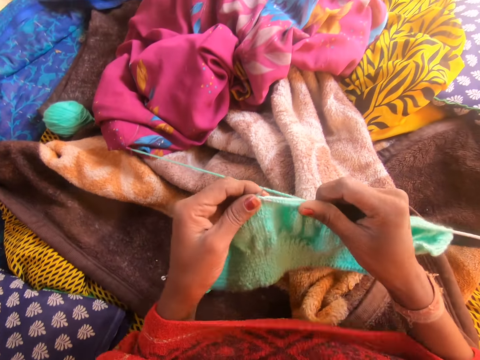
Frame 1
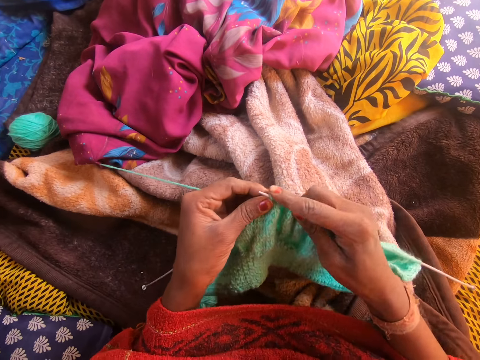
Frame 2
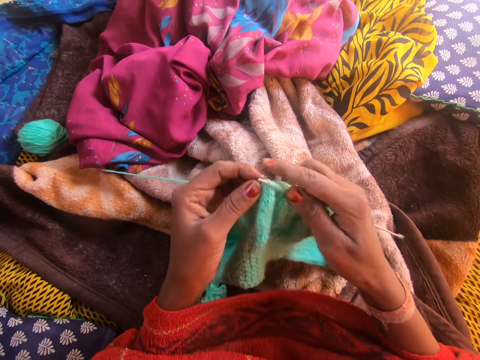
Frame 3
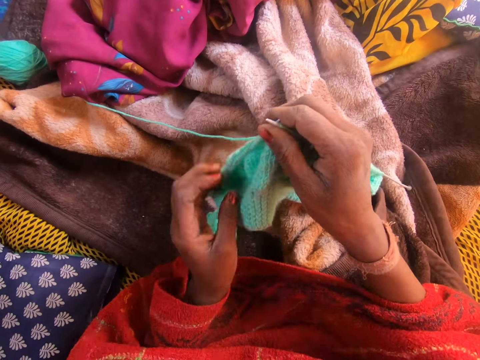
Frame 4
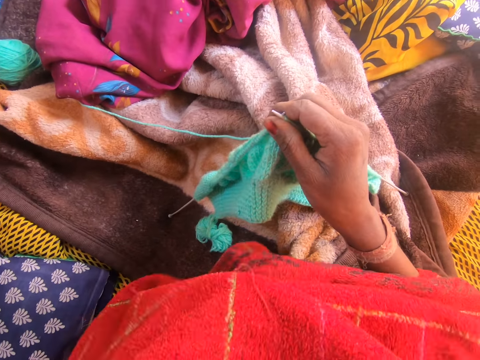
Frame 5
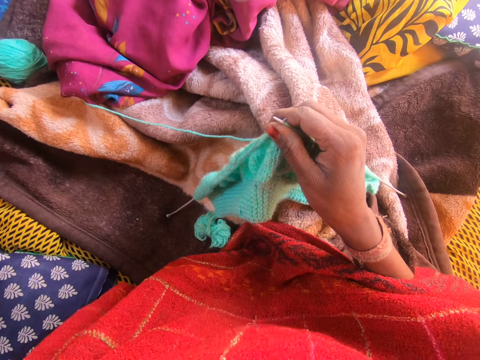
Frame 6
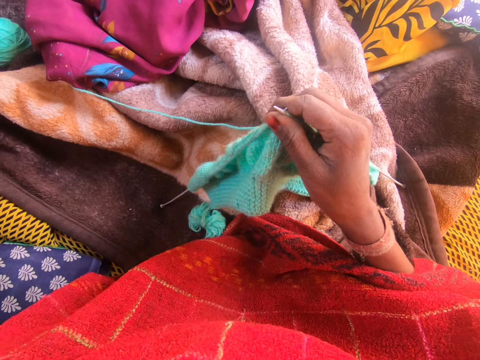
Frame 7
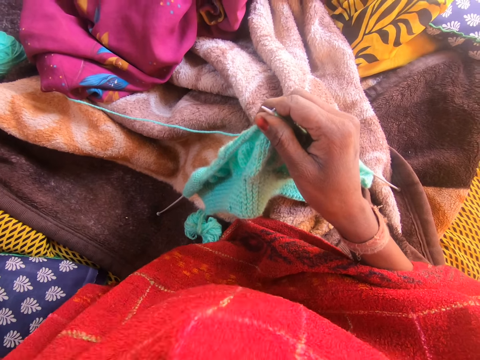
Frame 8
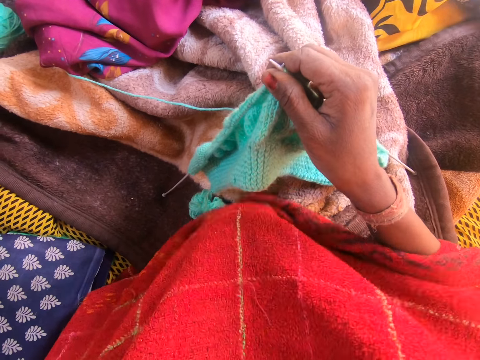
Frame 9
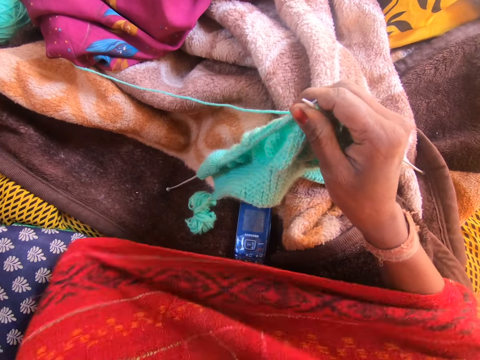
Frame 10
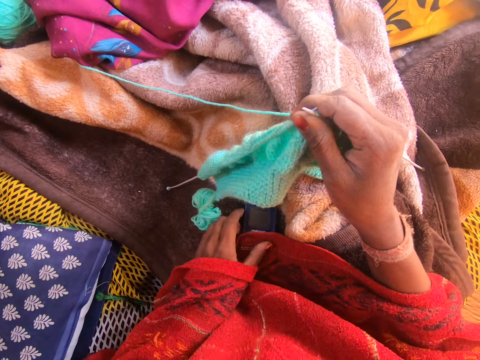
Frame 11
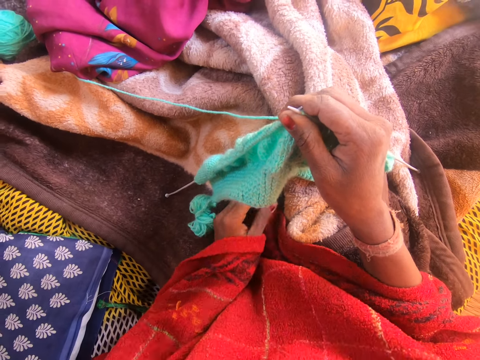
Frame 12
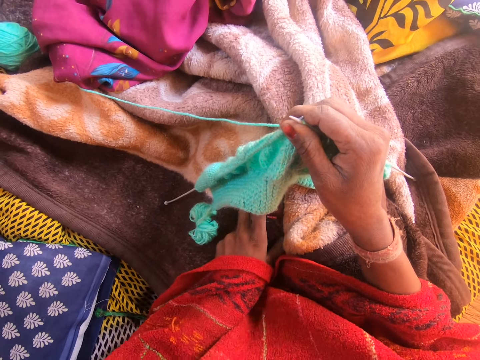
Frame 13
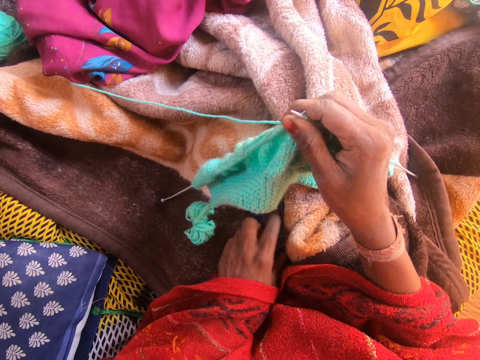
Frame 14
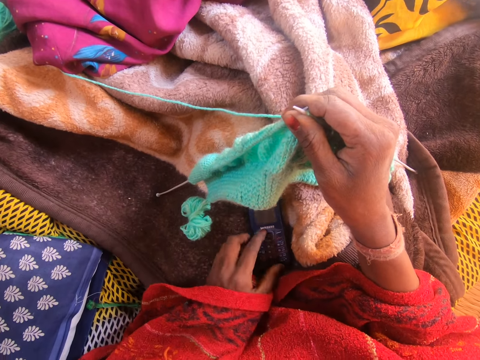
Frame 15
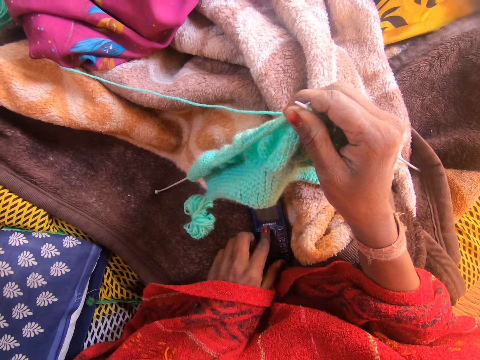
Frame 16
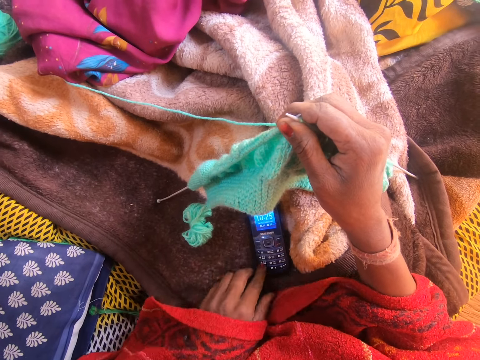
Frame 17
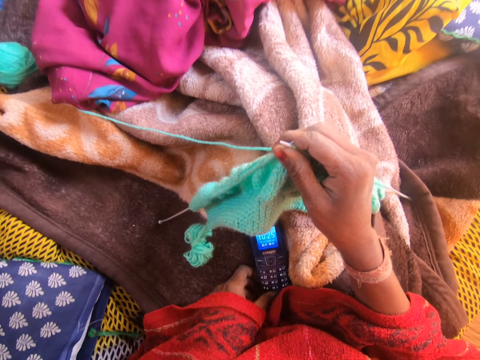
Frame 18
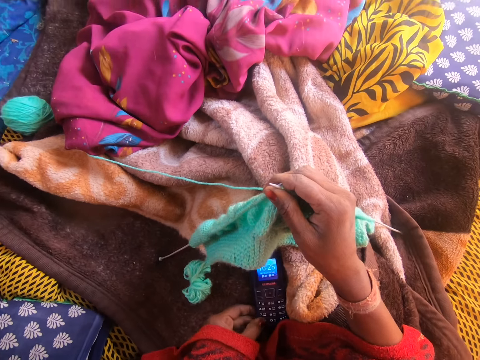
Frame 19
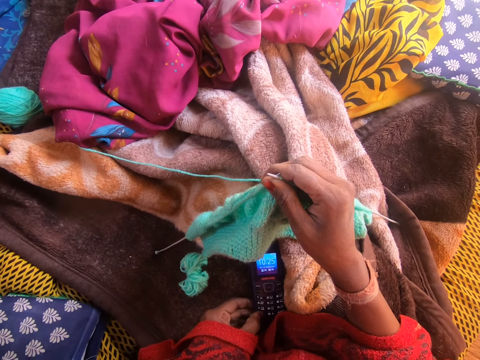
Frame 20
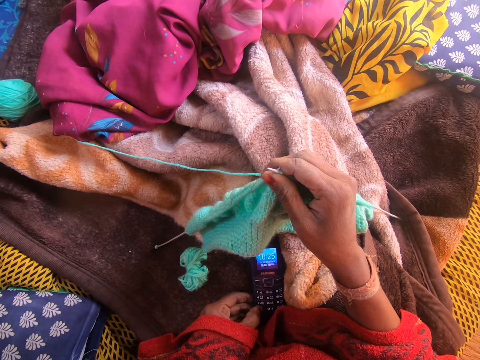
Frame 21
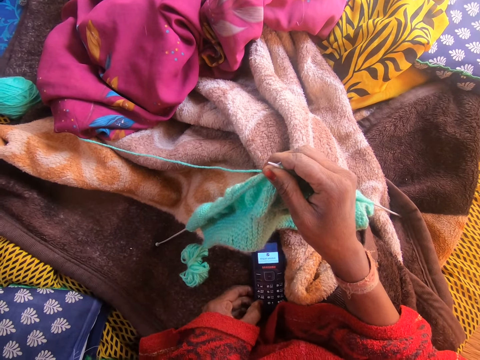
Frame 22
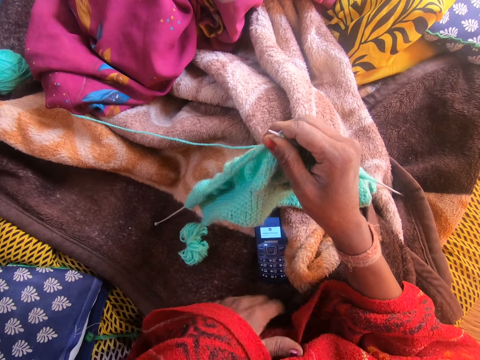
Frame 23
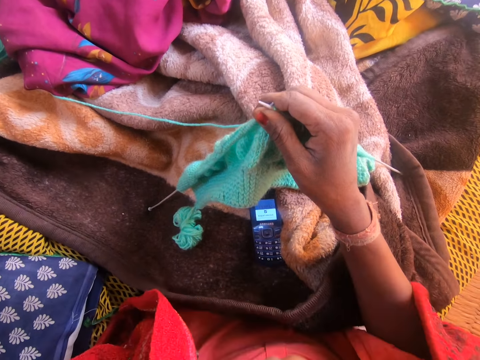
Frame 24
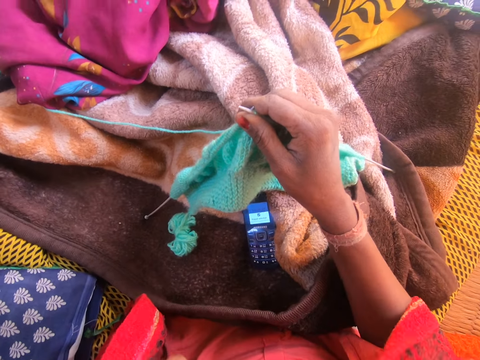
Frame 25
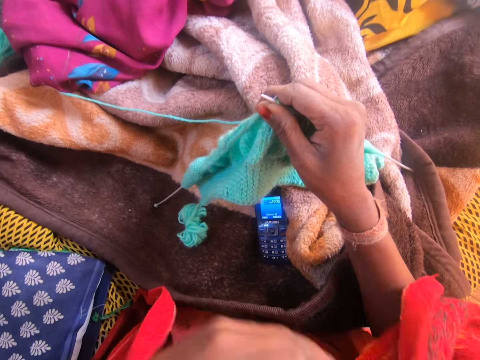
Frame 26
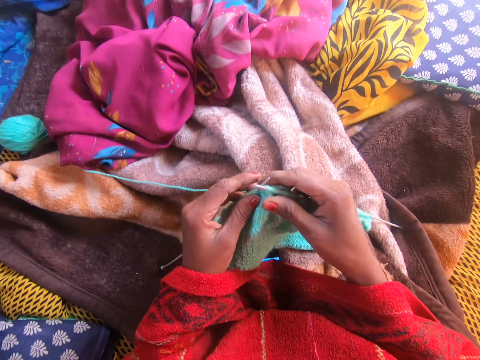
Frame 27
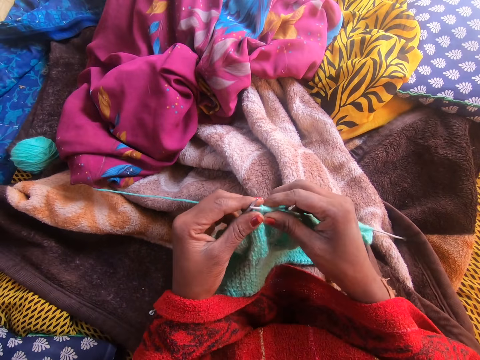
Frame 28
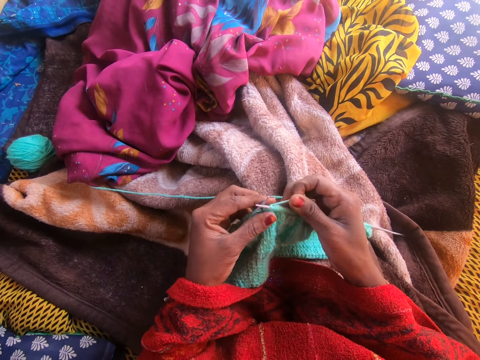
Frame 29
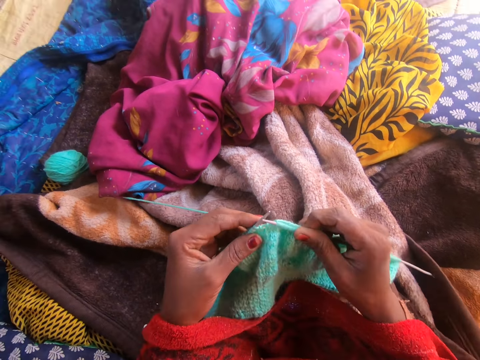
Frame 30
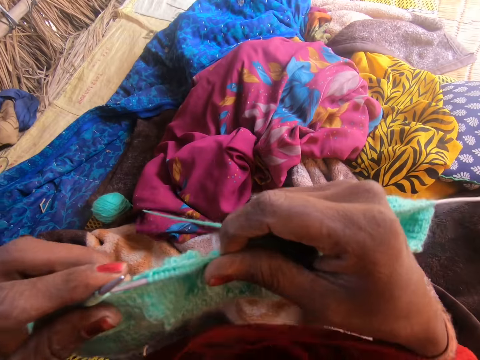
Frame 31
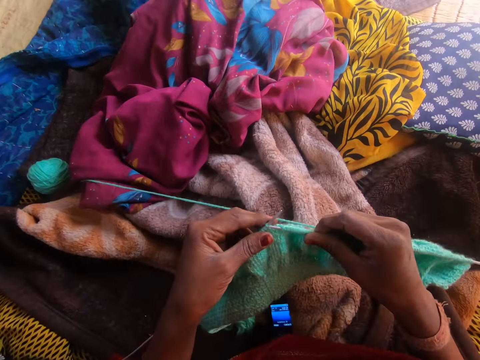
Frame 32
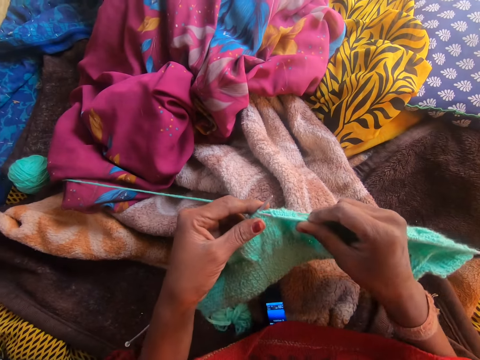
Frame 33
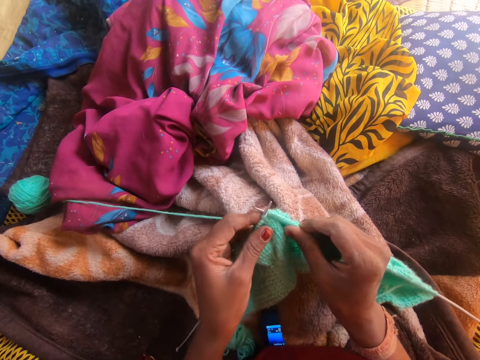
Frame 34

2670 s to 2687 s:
The camera wearer drops her left hand. She moves a cloth with her hand. She moves her left hand in her dress. She operates a mobile phone. She touches the phone with her left hand. She presses the phone with a left finger. She raises her dress to her face with her left hand. She moves the cloth with her hand. She drops her left hand. She holds the knitted yarn with both hands. She knits a fabric with a hooked needle. She raises the knitted yarn toward her face with both hands. She drops her hands.

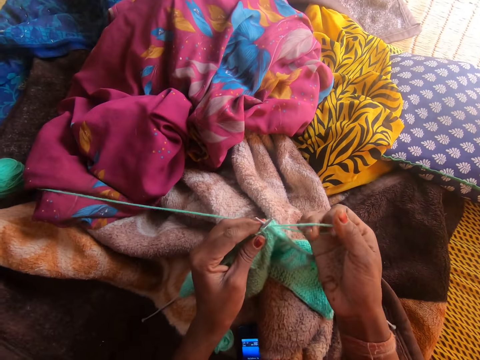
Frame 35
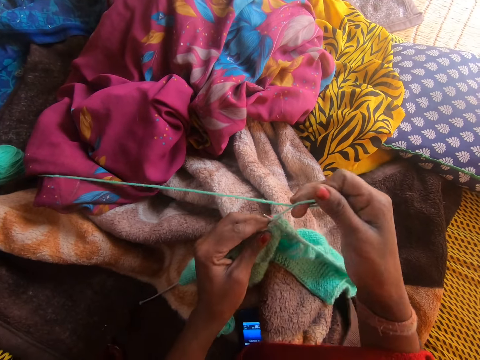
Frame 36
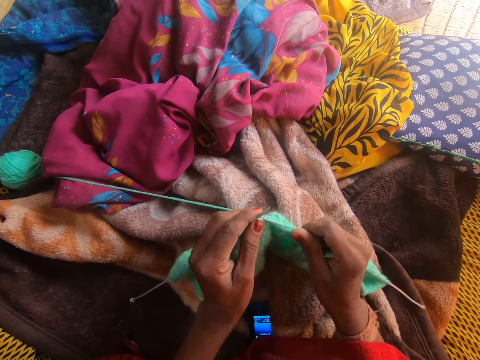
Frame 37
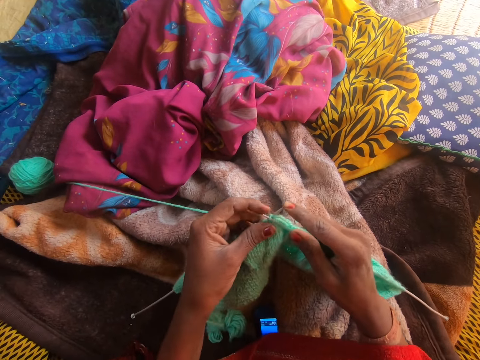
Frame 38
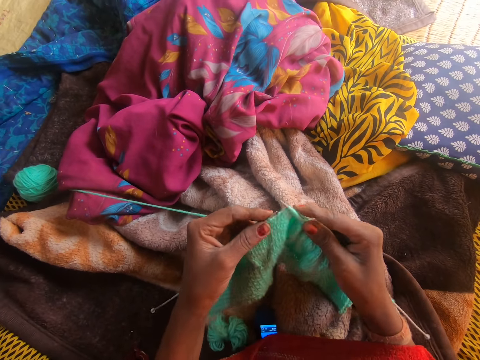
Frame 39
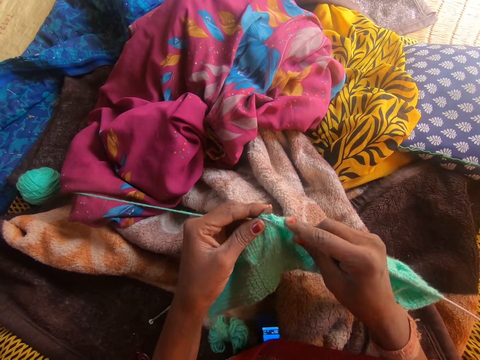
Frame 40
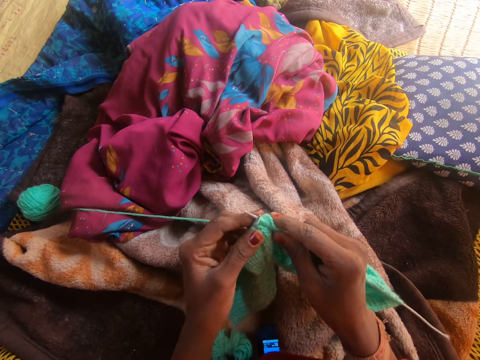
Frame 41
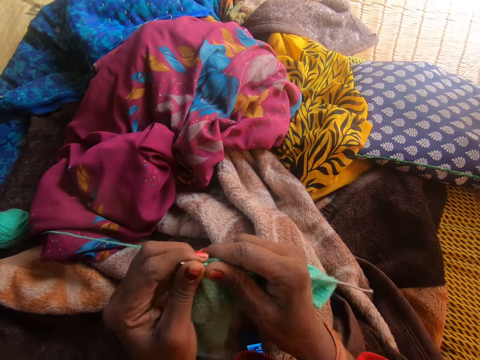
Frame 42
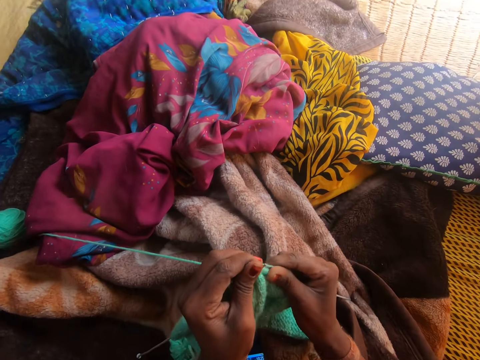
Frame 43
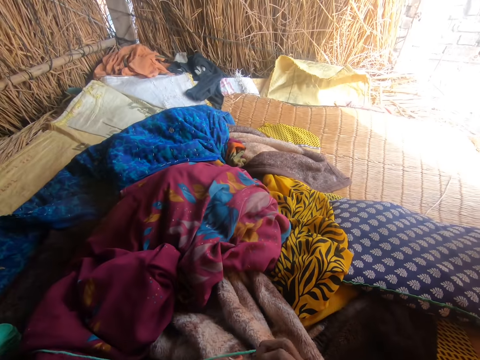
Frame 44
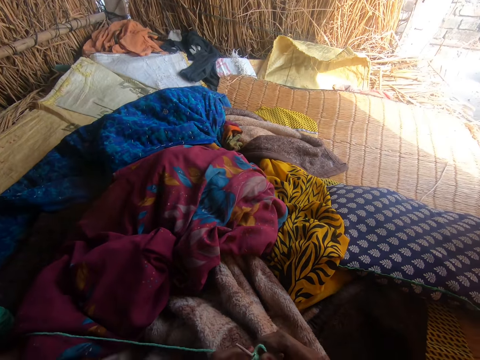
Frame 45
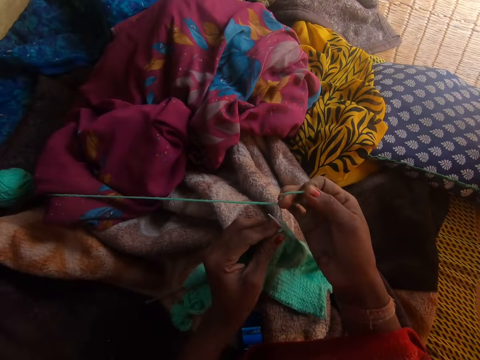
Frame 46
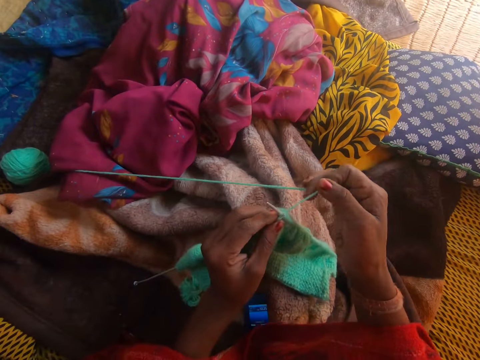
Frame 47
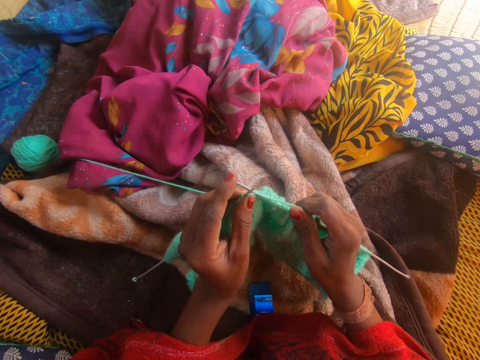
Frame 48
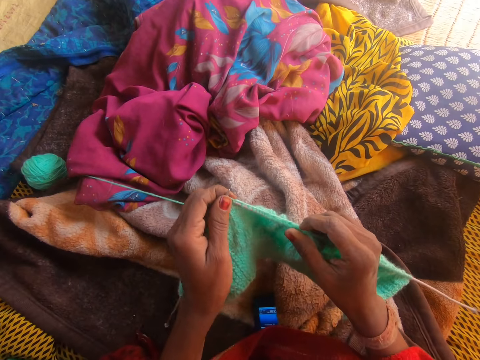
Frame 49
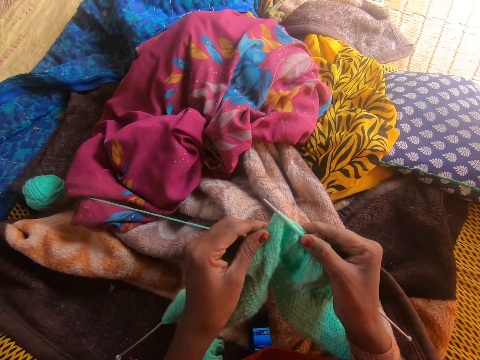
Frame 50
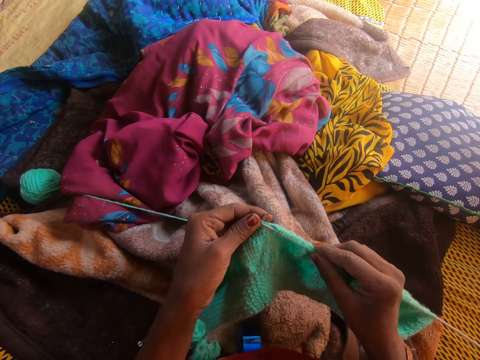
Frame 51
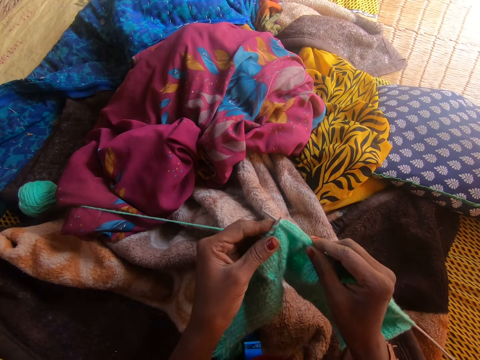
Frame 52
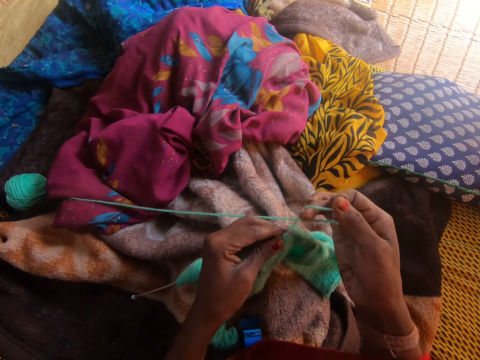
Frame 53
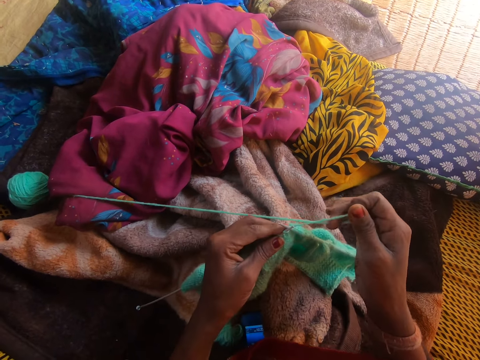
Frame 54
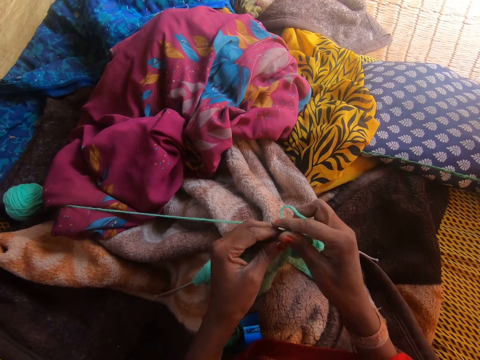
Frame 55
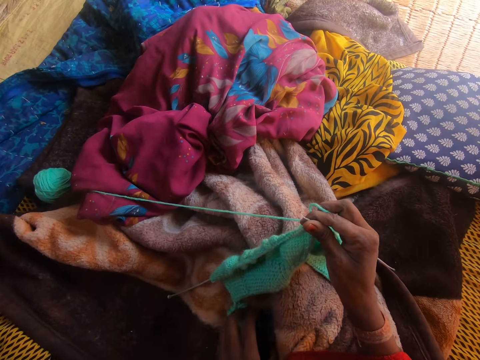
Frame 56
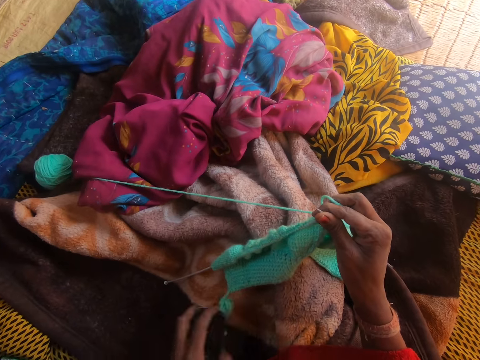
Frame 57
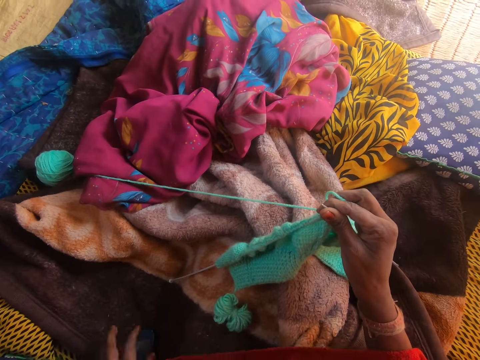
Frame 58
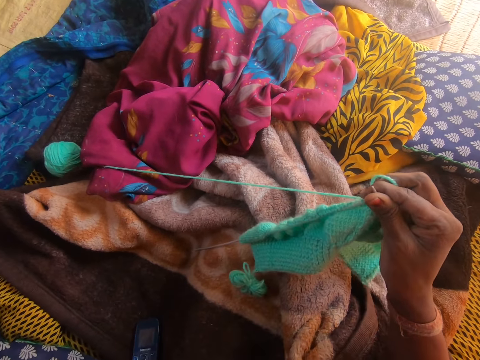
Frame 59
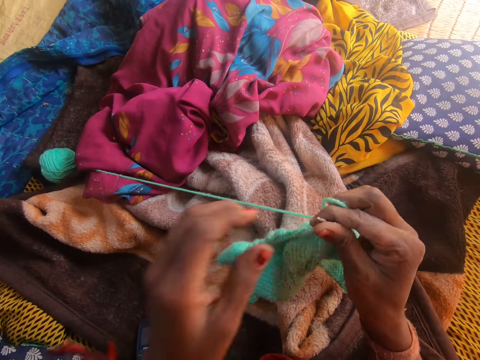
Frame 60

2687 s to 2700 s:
The camera wearer knits the yarn in the knitting needle with both hands. She looks forward. She looks down at the knitted yarn. She lowers her left hand. She picks up the phone with her left hand. She drops the phone on the blanket at her left hand side.
